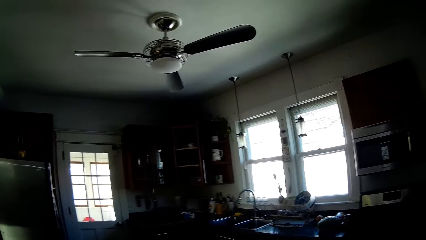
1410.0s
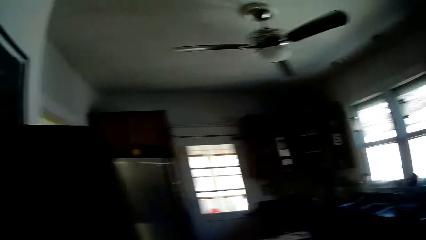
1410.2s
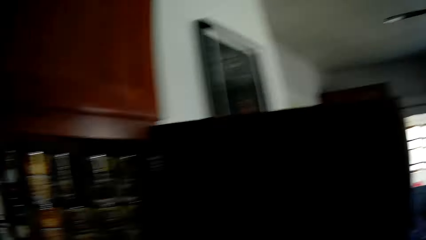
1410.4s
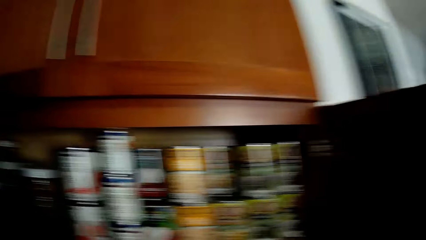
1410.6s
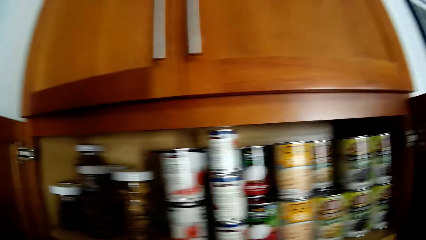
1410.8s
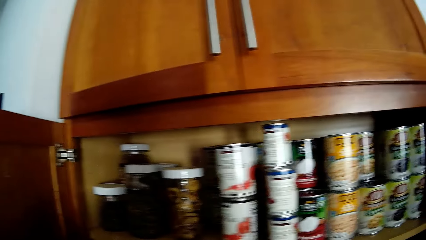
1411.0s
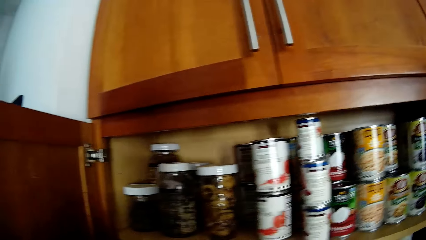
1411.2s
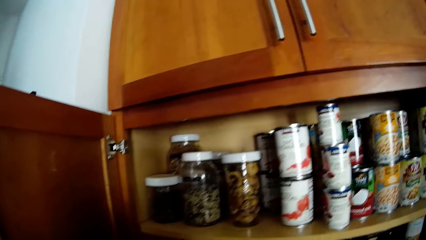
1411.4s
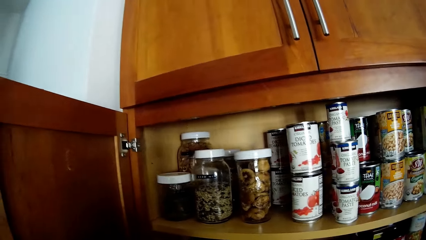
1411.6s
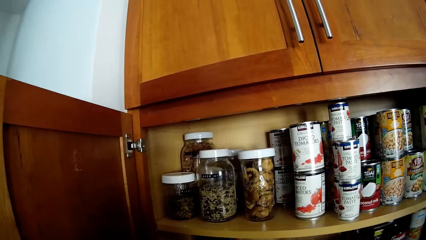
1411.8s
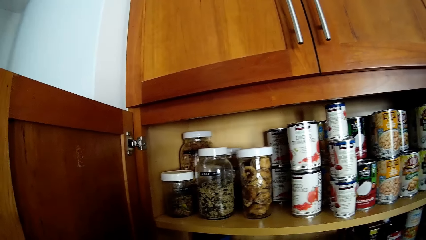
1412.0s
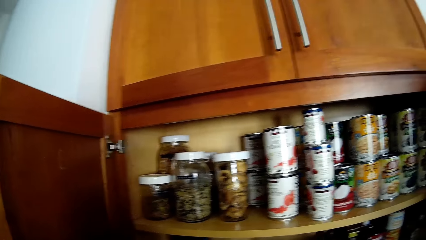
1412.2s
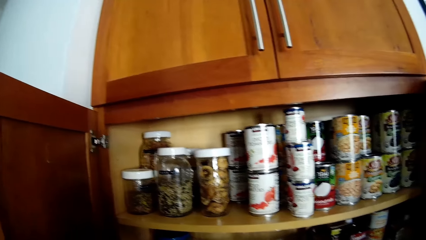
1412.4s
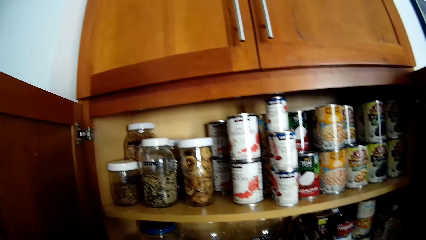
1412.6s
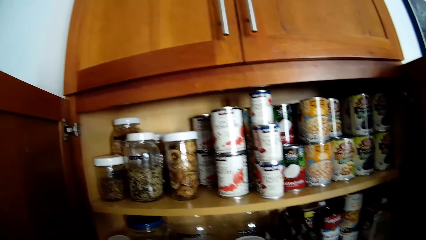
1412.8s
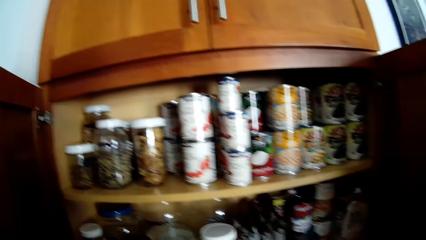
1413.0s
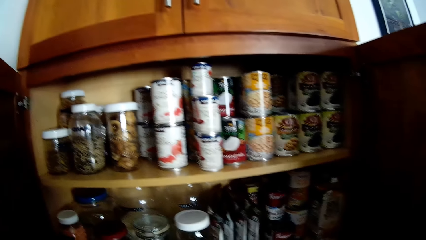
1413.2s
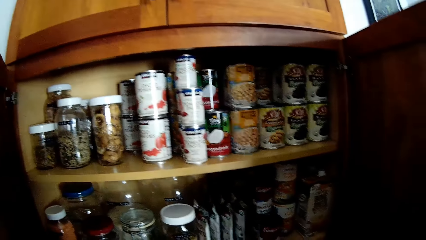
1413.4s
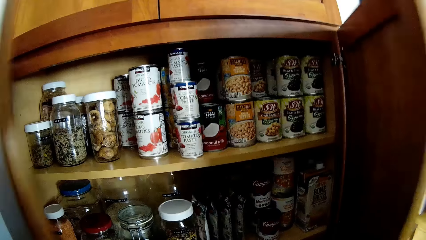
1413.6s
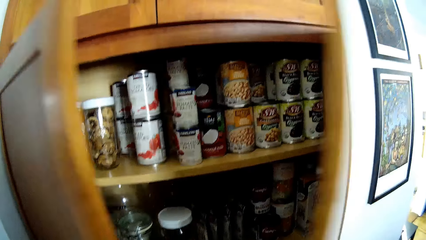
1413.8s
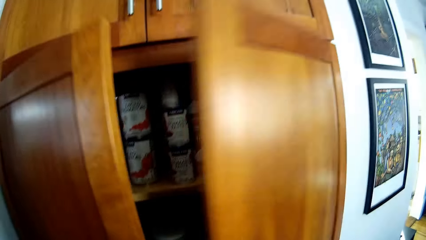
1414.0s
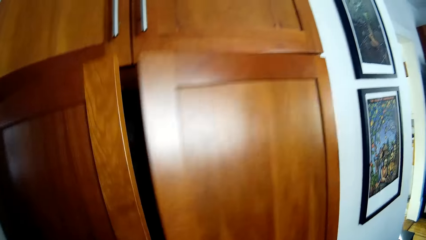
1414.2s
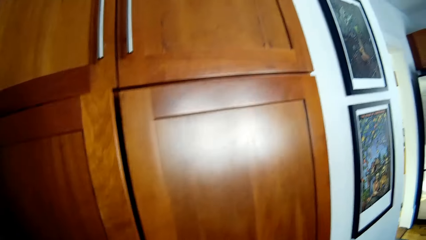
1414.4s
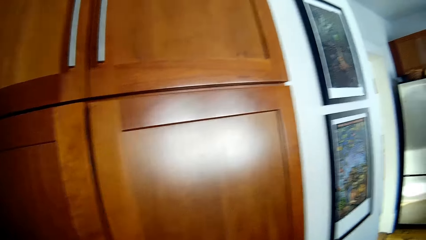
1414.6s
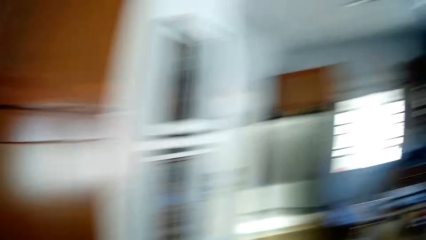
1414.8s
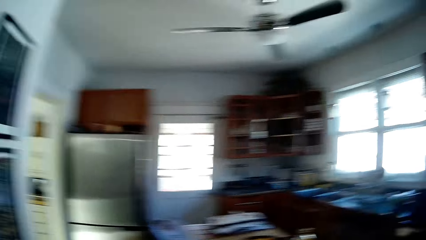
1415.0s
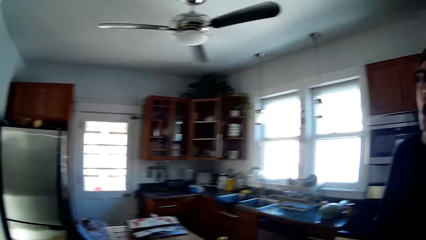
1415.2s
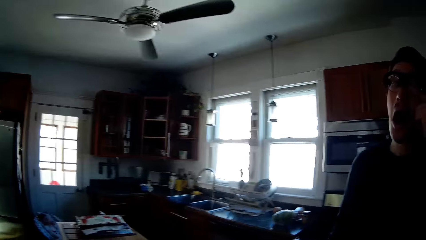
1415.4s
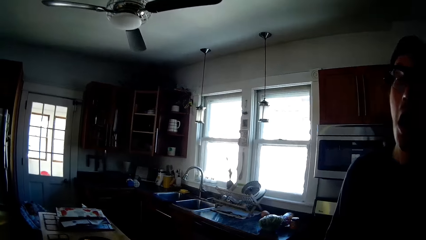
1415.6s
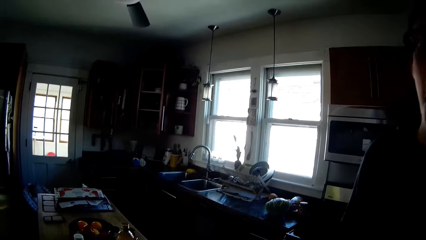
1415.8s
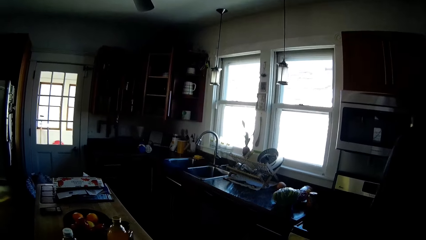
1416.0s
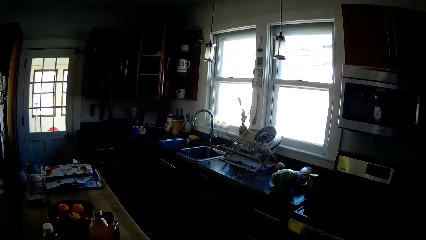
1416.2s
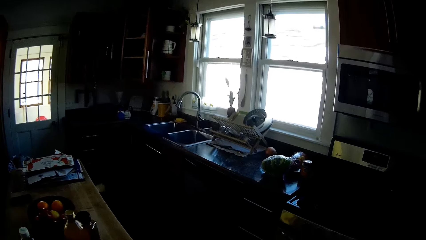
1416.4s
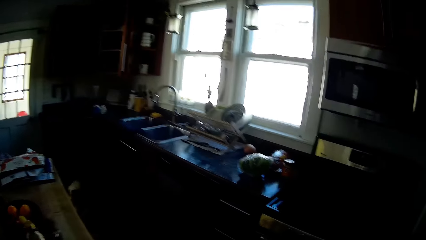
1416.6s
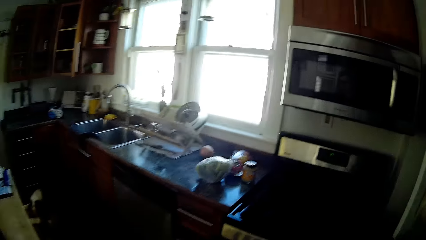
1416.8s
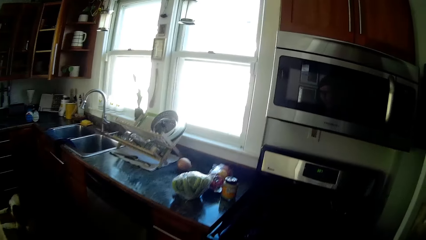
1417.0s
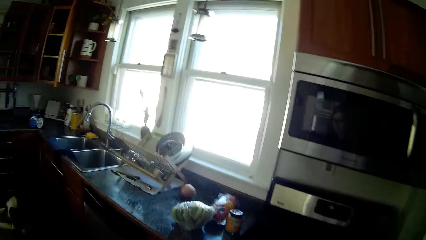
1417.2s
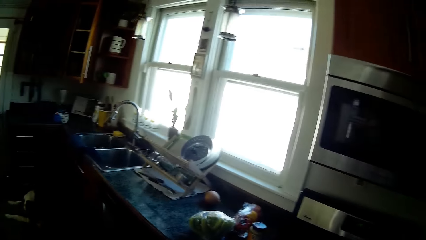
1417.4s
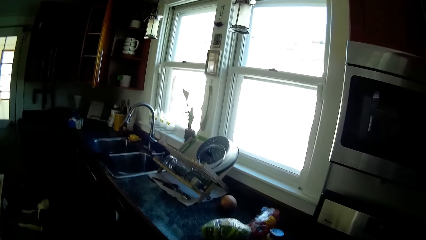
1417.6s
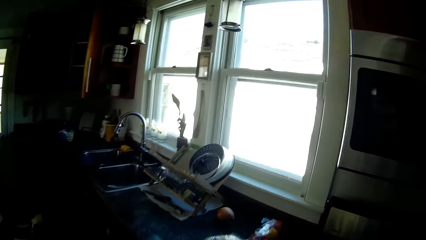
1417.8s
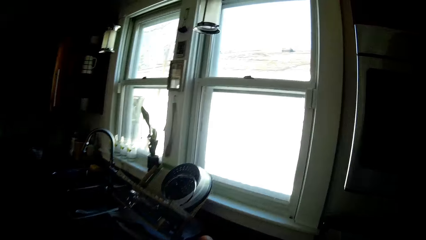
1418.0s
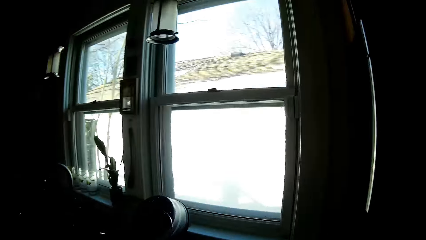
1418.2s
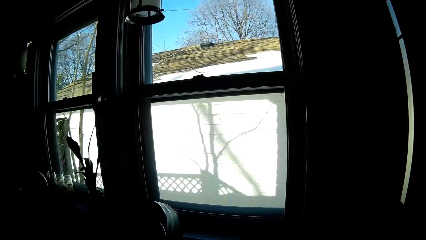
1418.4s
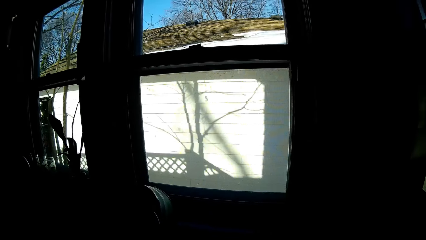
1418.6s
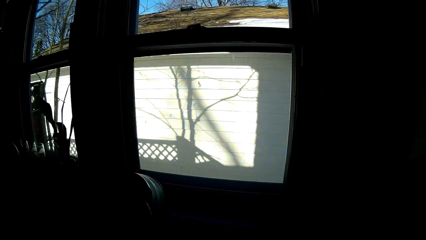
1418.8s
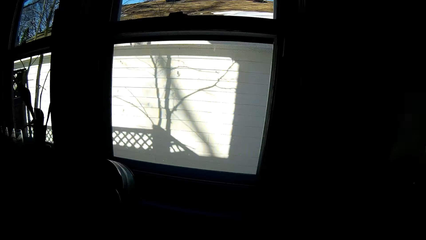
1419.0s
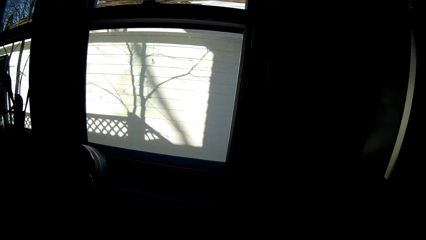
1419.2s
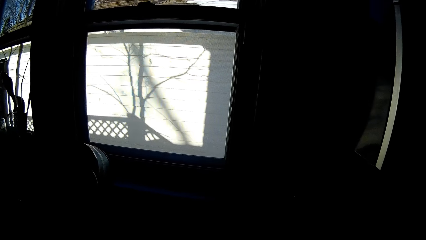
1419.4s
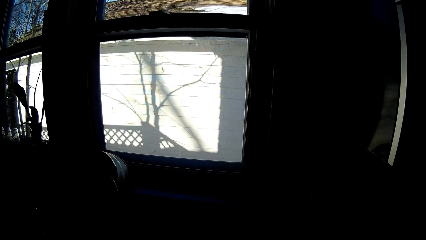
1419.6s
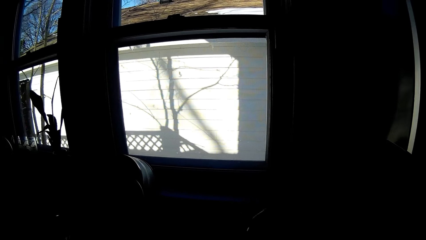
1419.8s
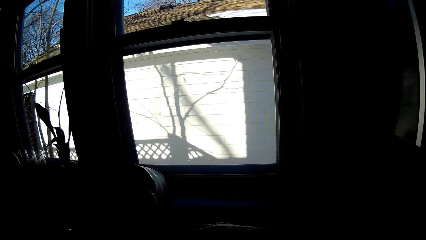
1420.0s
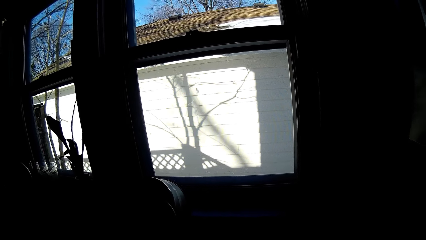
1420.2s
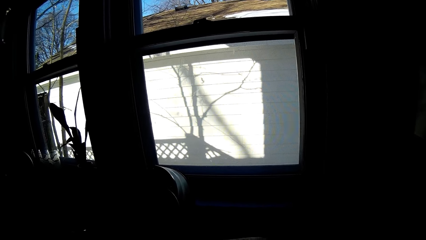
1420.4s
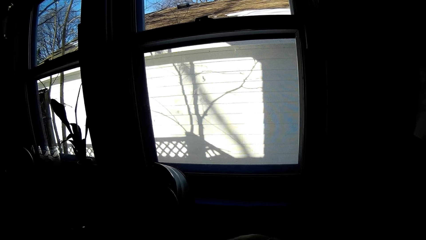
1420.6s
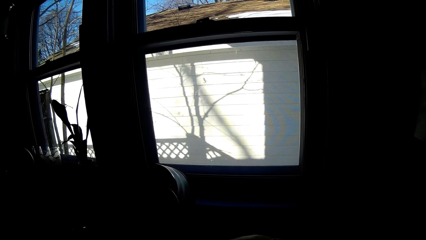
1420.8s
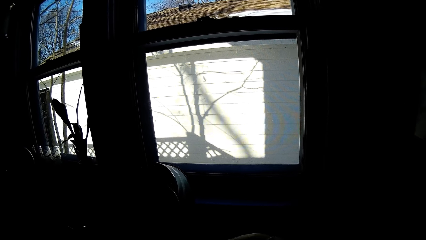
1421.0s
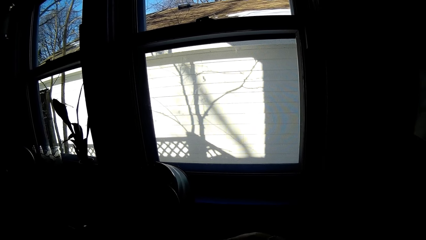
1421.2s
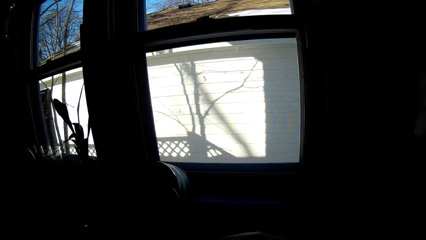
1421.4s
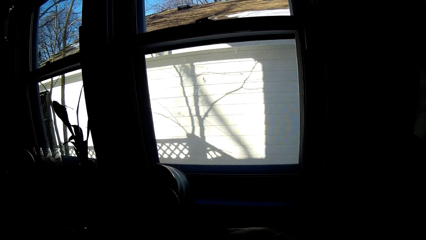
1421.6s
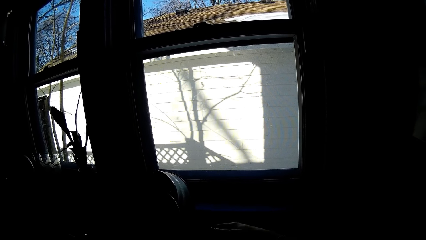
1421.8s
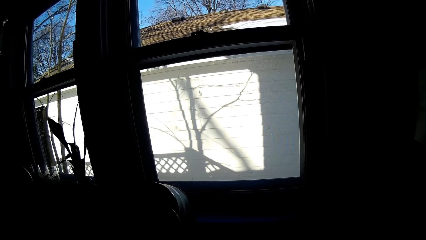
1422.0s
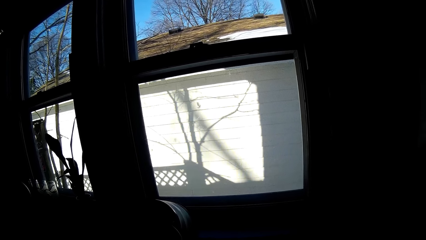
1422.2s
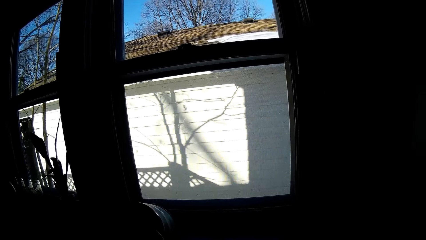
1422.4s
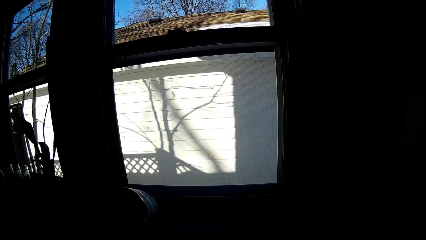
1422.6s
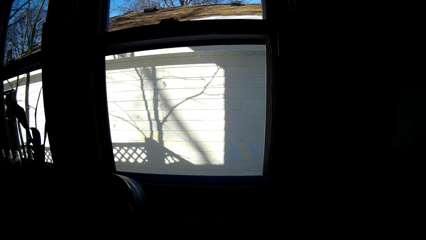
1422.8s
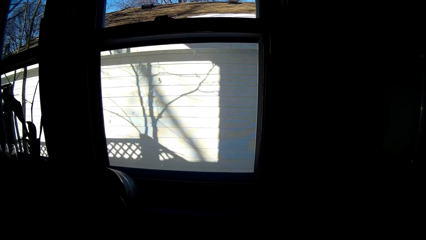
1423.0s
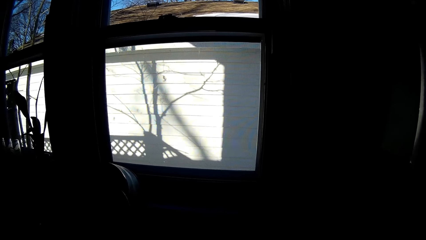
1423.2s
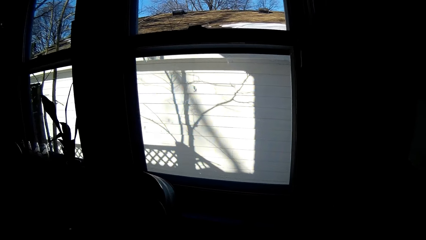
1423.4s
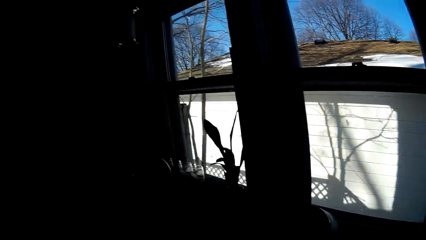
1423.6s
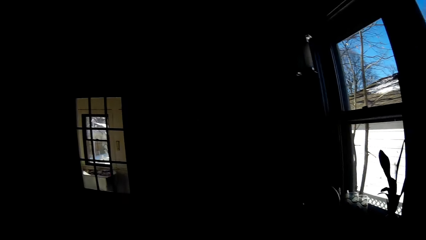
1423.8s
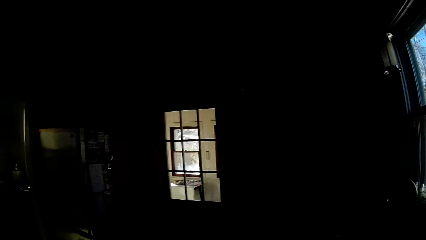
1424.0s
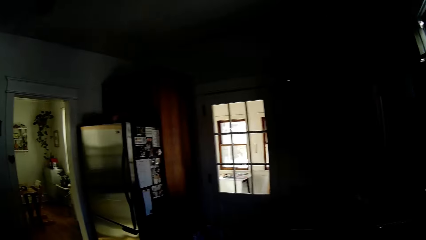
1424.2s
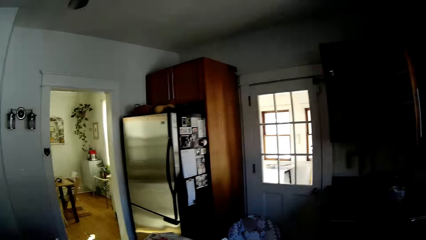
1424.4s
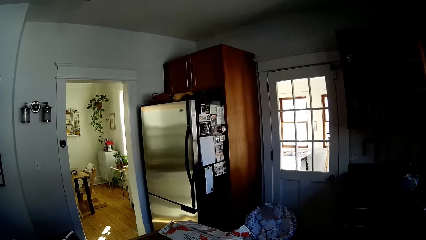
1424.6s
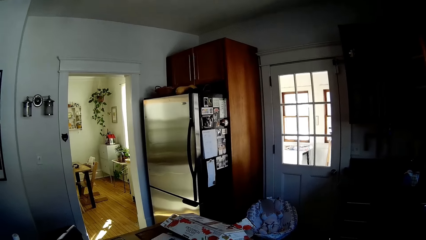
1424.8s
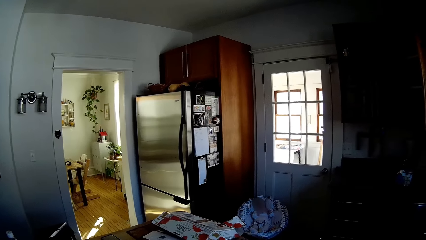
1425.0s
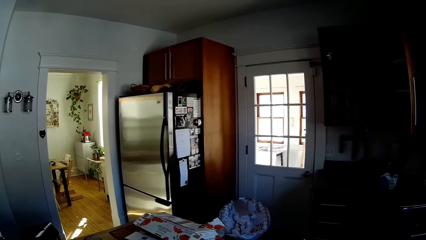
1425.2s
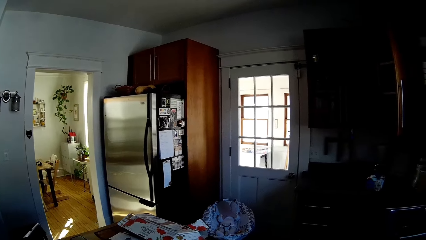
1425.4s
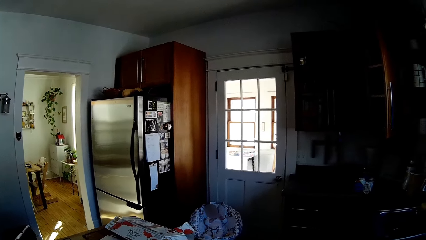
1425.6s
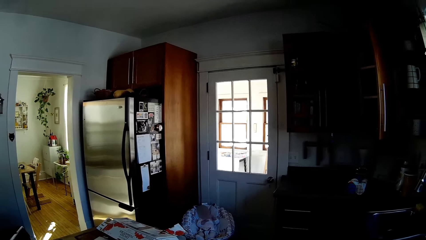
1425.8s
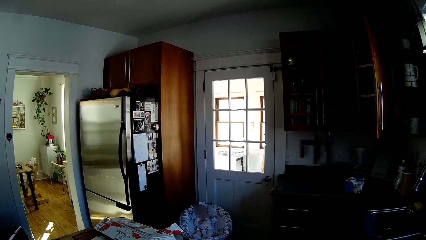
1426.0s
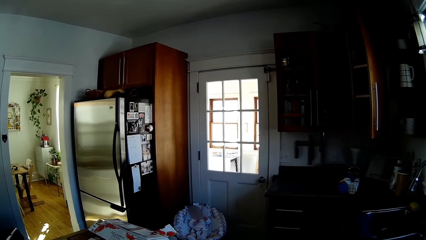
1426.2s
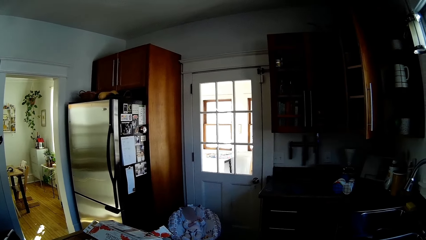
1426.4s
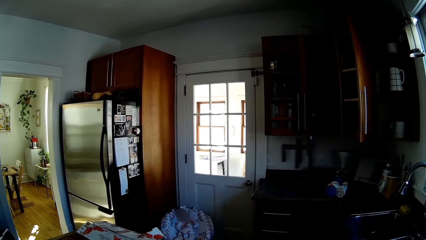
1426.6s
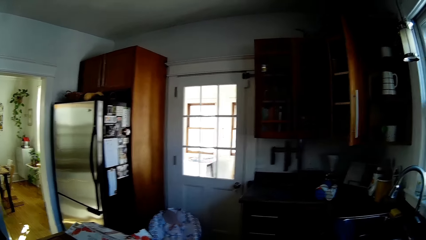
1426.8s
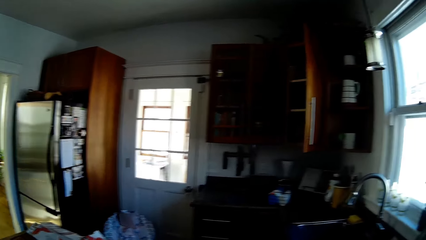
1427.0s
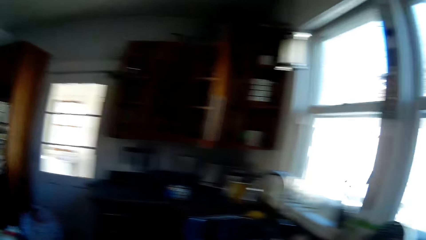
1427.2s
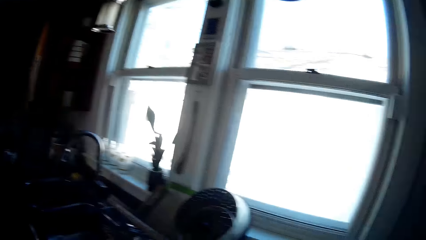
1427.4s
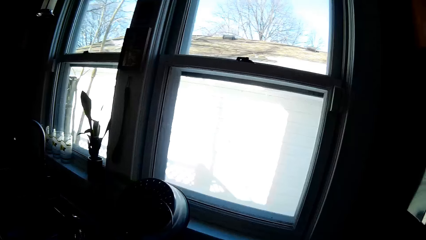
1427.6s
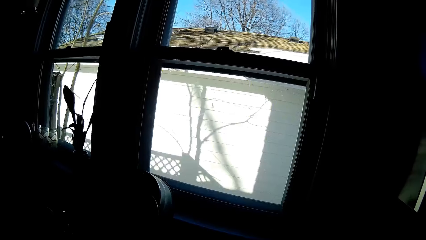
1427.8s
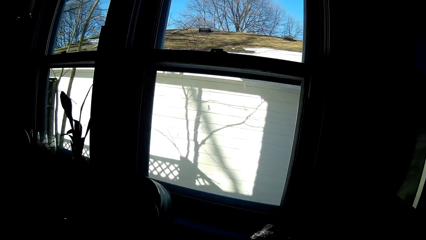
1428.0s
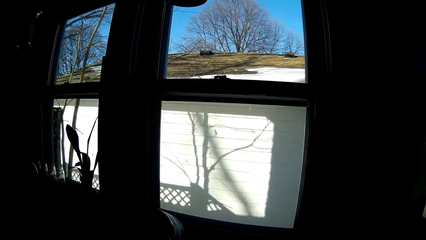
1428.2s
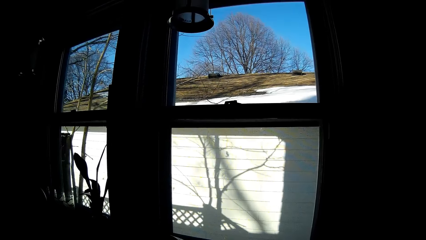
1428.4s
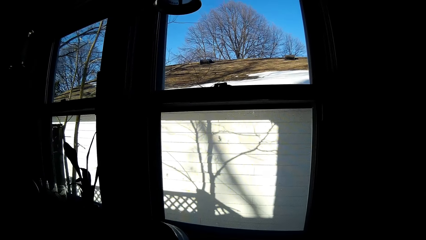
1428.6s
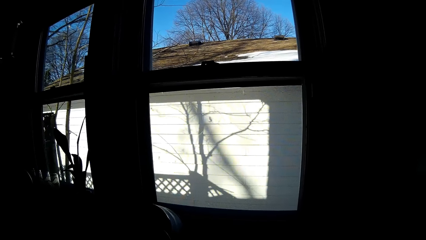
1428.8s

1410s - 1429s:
The camera wearer closes the cupboard with both hands. She interacts with a man.
